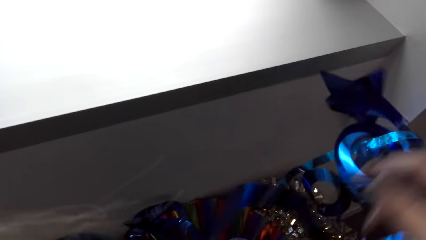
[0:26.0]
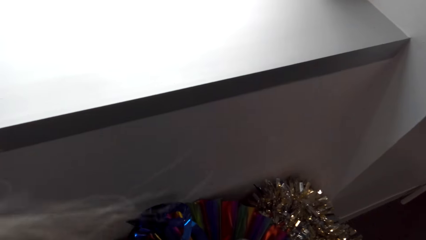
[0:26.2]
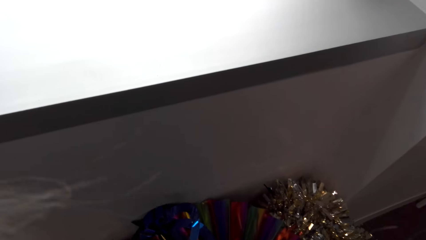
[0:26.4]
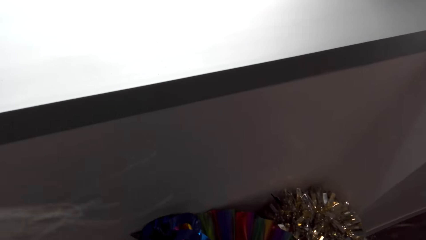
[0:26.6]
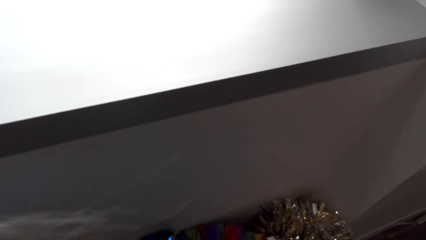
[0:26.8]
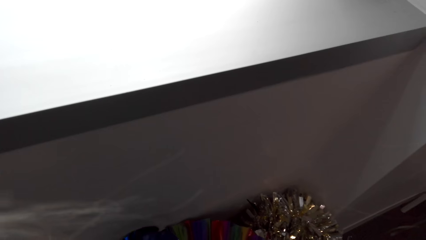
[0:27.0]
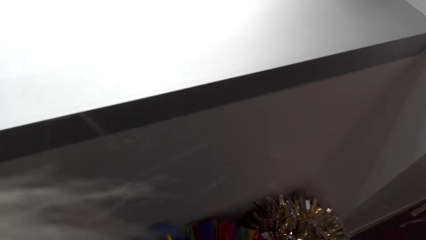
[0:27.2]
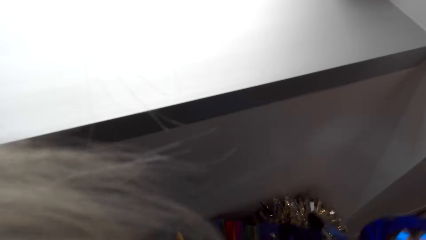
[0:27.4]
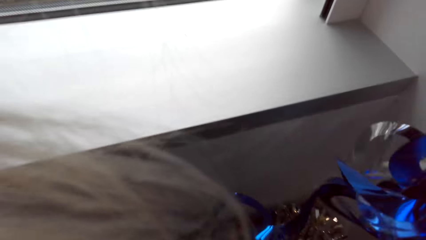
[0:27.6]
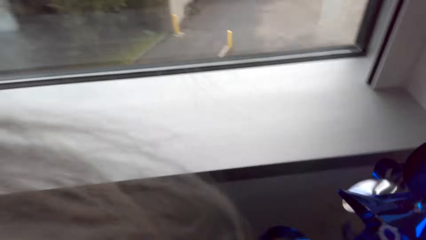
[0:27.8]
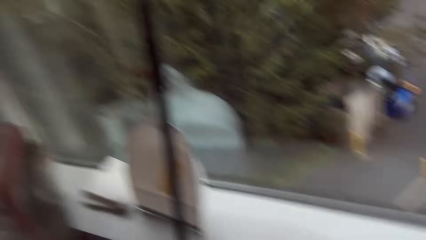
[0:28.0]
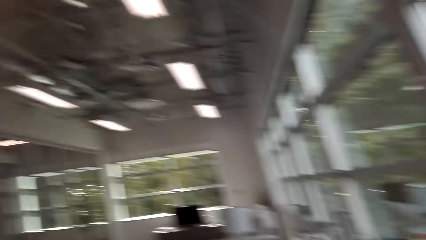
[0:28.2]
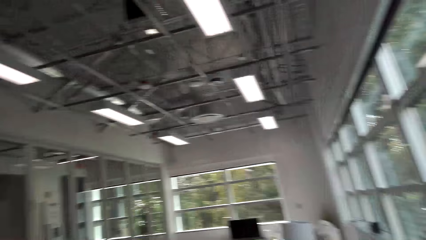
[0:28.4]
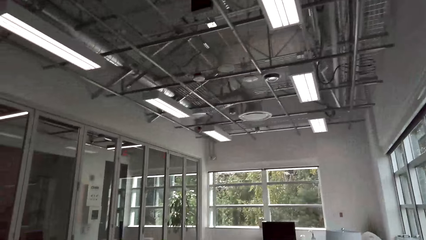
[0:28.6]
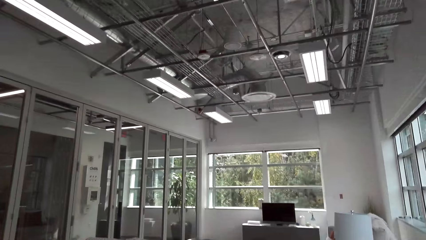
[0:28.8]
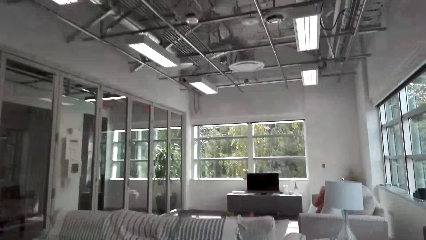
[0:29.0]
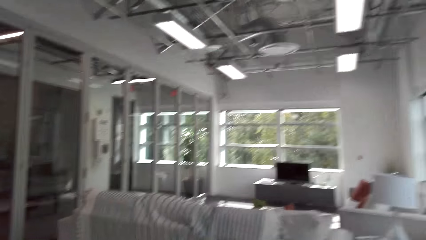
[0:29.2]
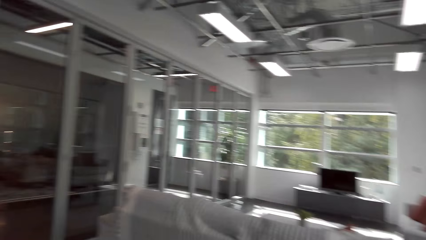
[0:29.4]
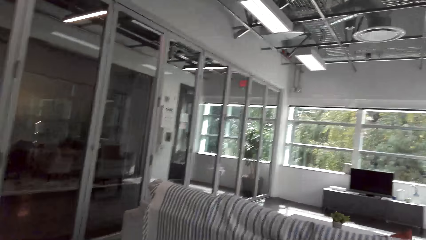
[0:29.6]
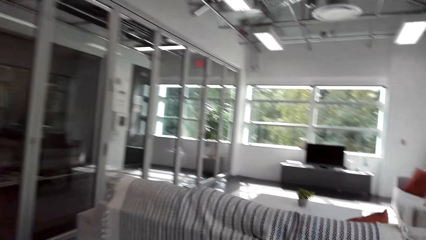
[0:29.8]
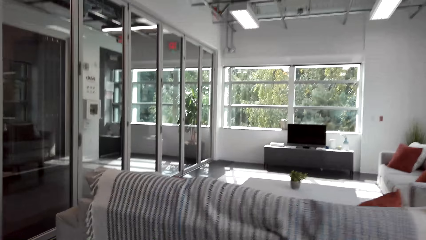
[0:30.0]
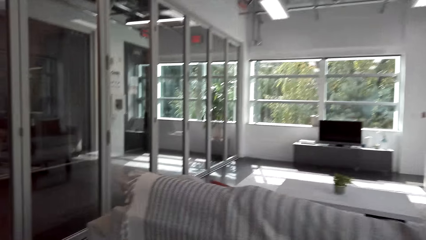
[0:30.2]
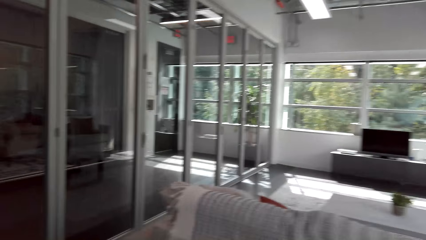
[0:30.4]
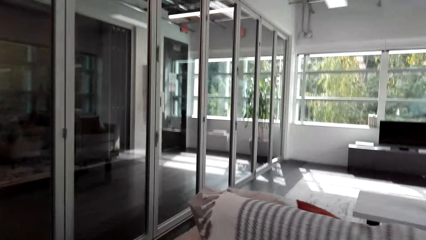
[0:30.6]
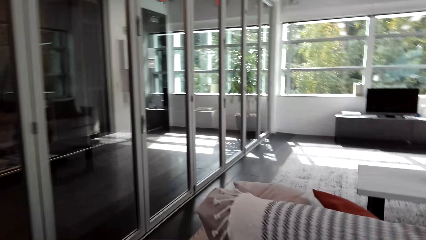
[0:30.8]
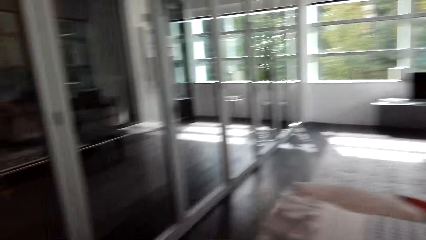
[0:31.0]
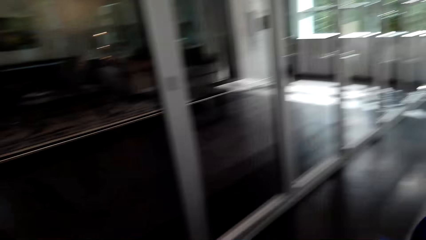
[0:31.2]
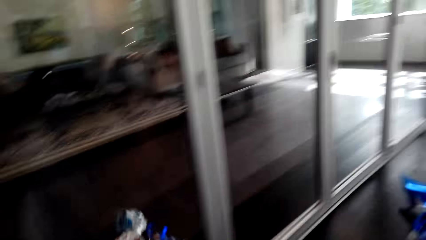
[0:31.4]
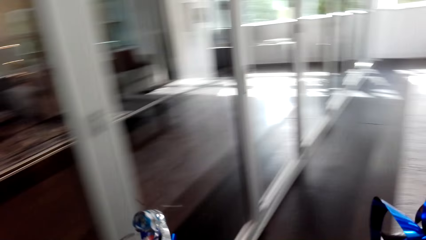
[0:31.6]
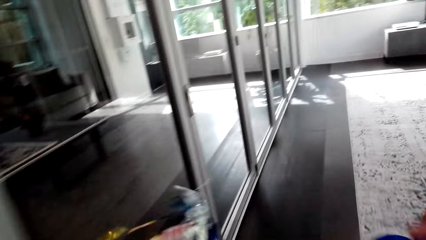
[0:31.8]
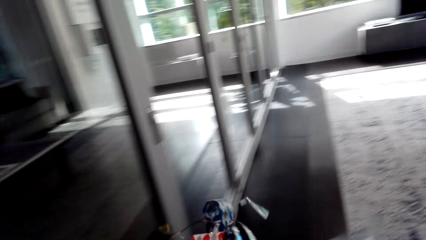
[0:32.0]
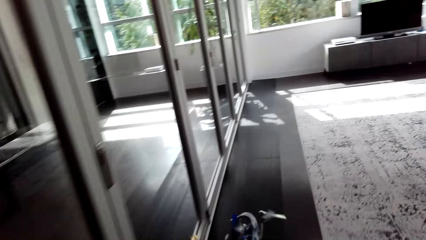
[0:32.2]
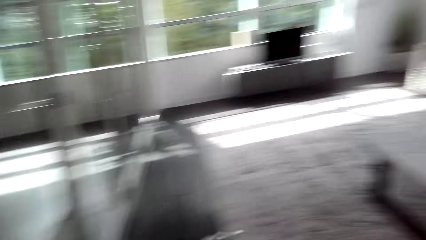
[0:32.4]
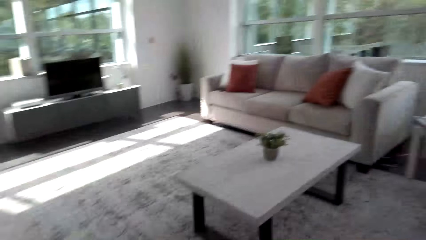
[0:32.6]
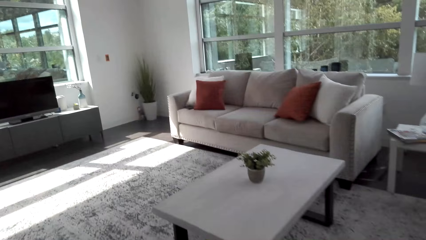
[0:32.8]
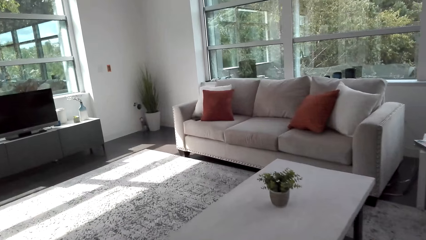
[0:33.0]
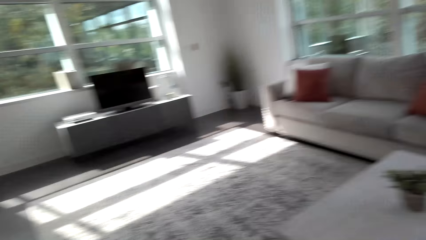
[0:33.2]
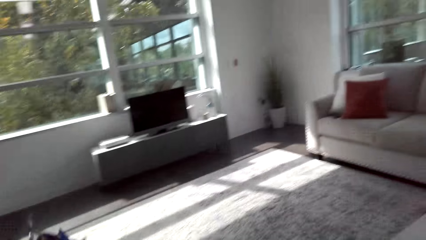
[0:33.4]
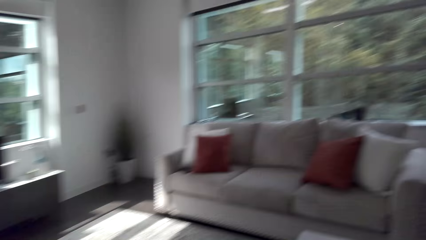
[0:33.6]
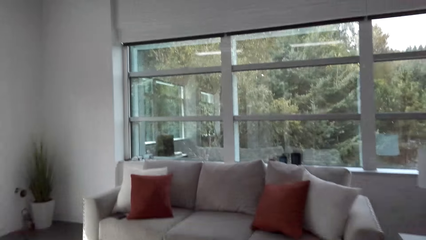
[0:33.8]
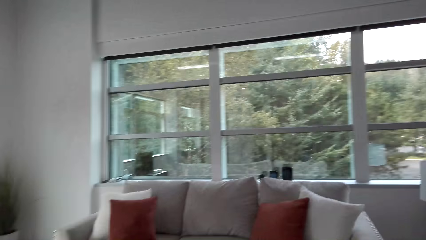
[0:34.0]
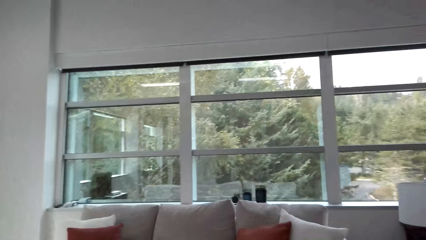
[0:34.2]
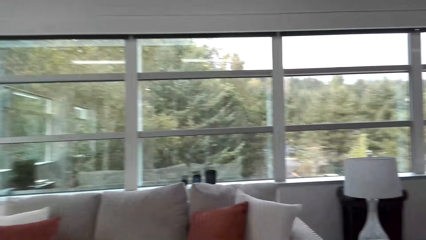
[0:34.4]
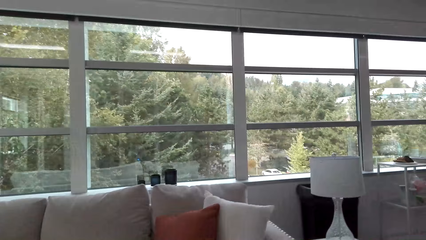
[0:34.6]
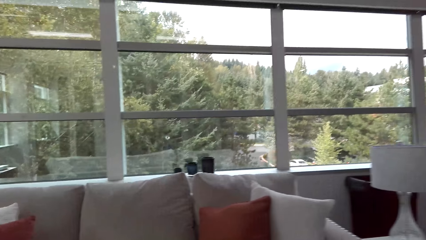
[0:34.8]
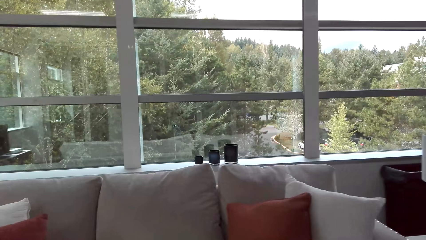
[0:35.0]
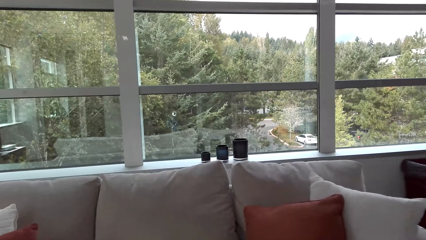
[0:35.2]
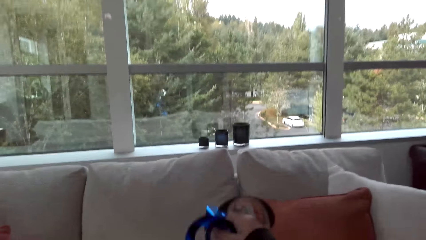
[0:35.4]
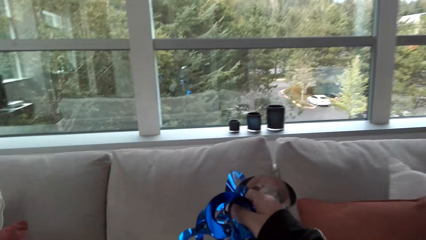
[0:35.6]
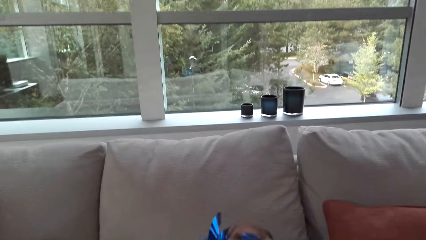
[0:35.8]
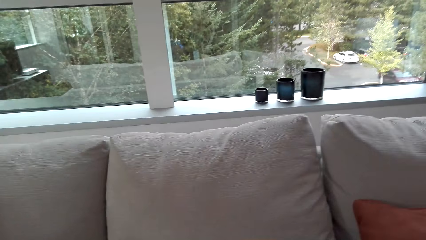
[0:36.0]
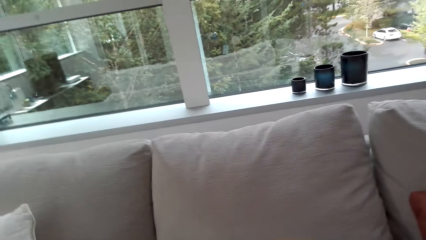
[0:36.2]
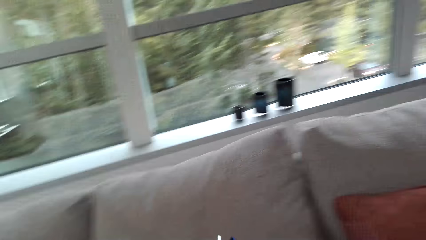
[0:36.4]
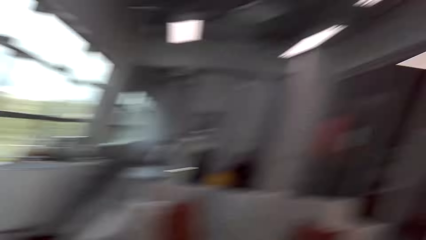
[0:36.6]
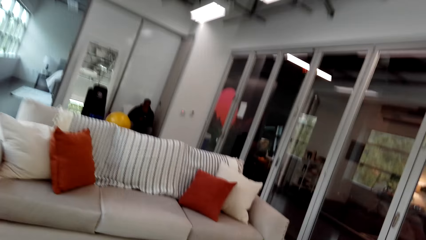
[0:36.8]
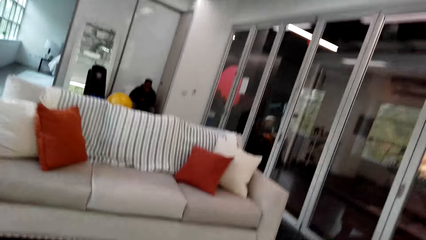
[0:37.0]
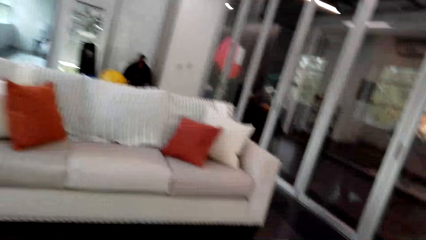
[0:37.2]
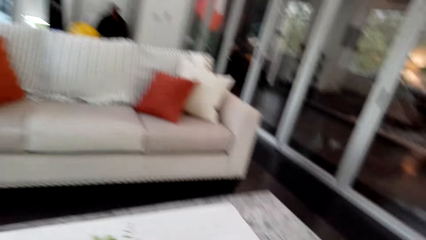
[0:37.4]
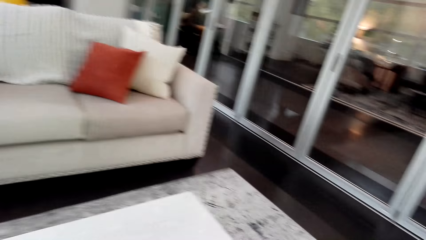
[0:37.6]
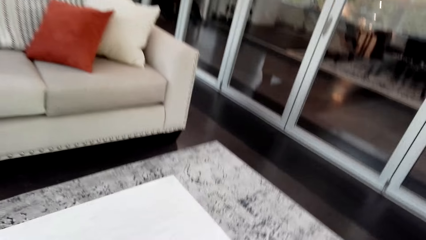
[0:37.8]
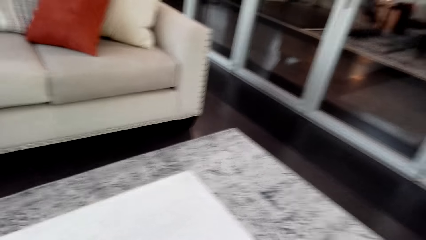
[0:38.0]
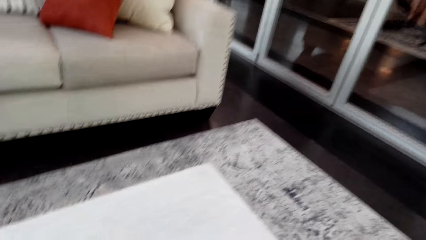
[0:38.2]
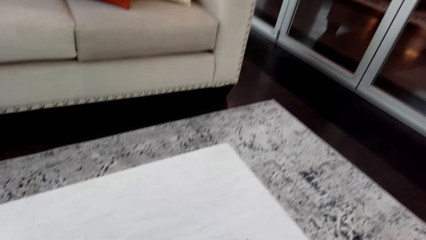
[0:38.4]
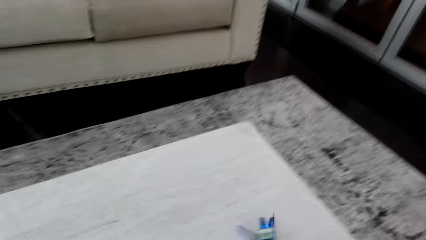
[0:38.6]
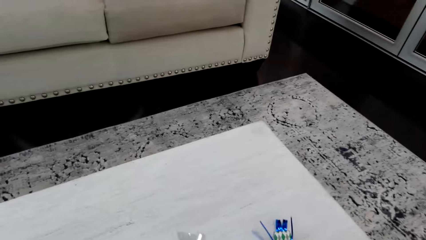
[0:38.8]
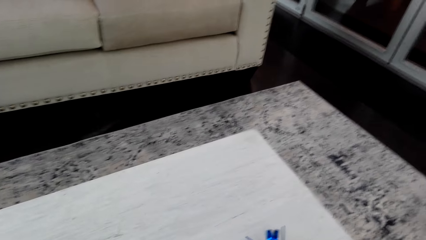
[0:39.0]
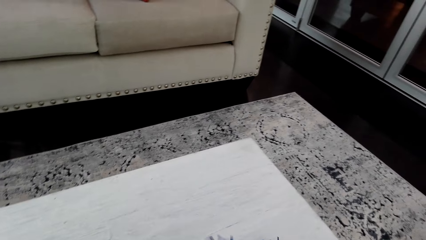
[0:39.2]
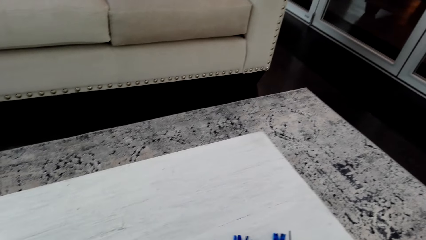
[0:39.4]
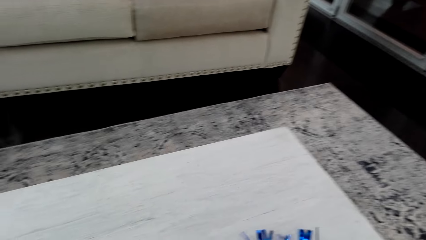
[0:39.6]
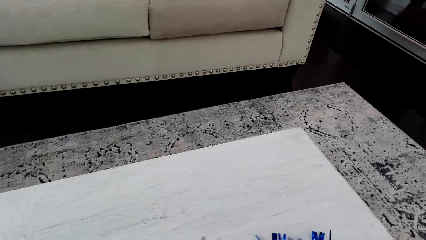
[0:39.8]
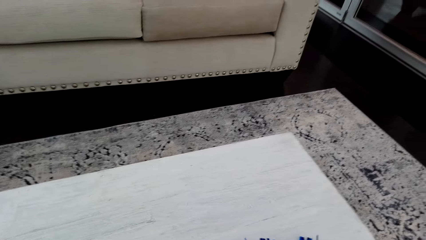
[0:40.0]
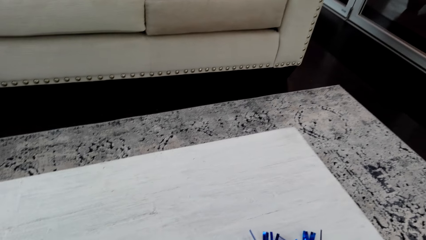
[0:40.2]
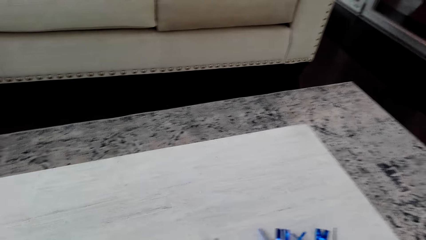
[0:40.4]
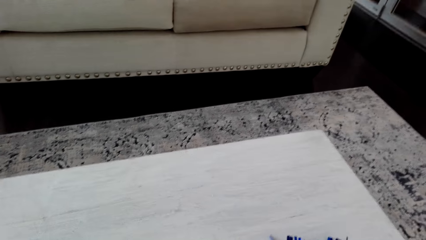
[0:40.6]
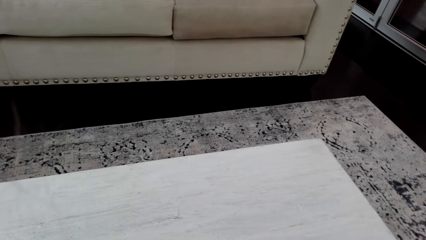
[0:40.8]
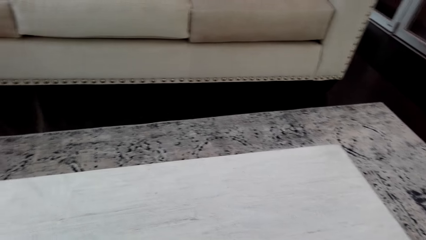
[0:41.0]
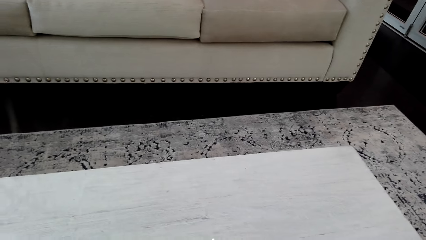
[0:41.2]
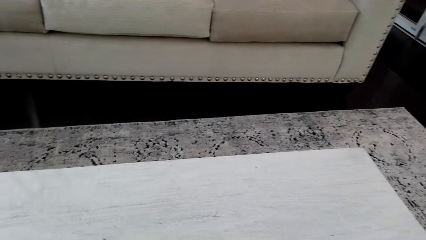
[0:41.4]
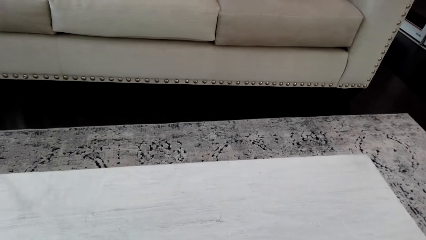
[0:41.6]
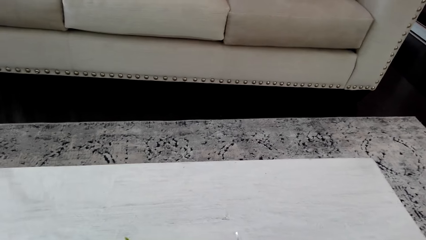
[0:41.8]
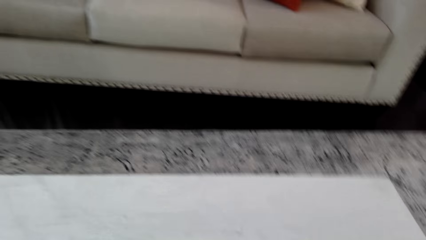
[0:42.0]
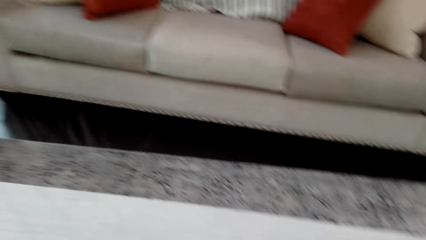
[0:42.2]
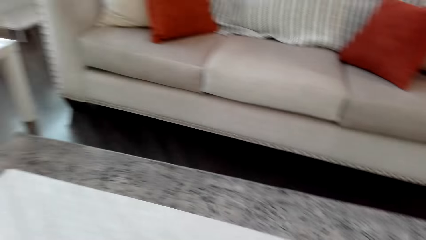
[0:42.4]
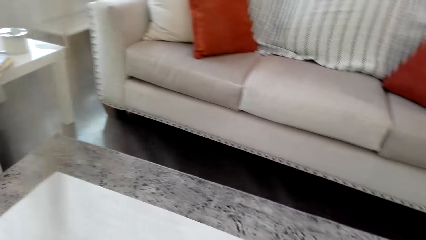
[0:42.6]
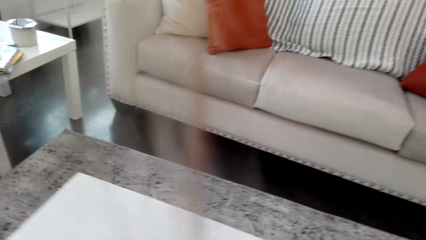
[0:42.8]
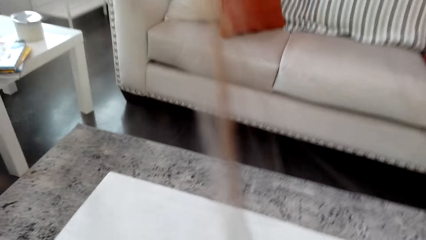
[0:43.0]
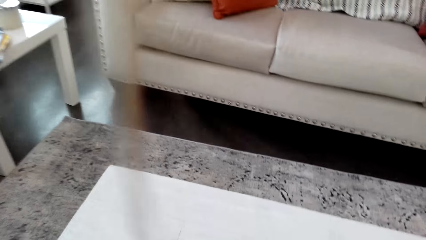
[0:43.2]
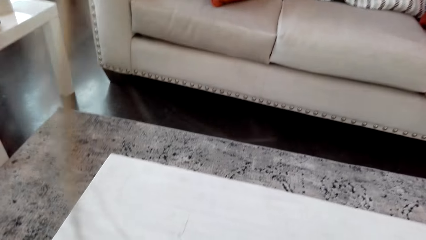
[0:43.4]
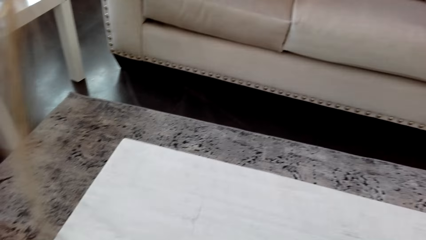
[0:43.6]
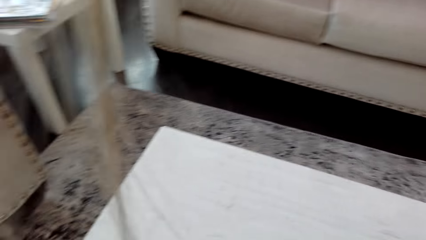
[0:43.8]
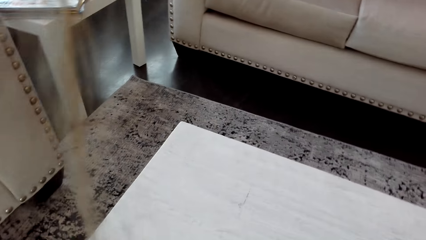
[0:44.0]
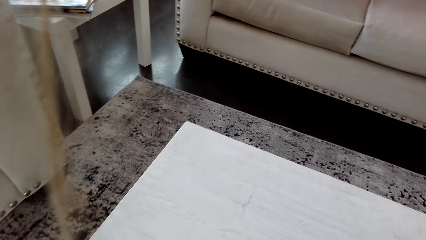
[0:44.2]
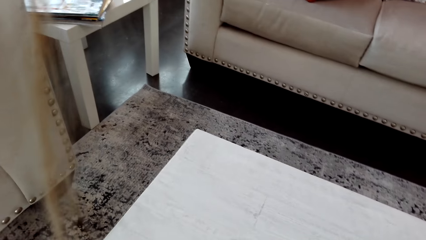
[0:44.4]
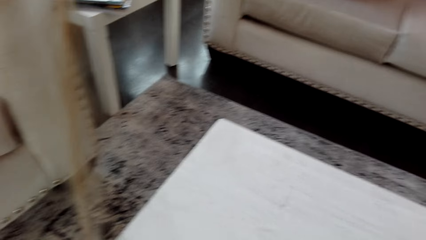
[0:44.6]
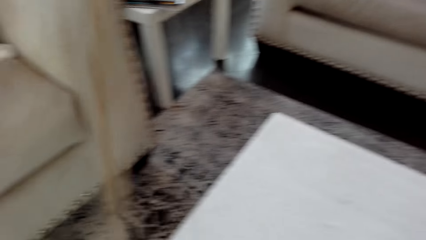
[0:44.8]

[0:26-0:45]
The camera wearer walks around the room and puts the glitter sheet on the couch. A man sits on the couch. The camera wearer decorates the table with the glitter sheet.
